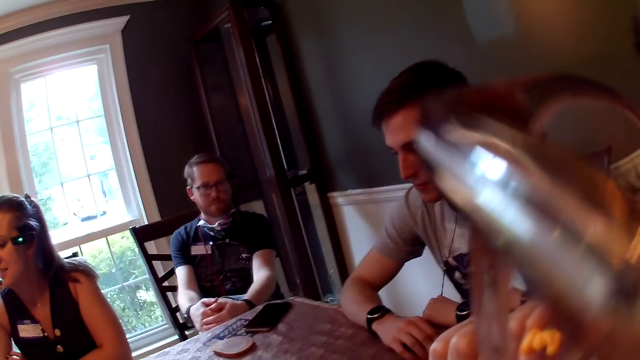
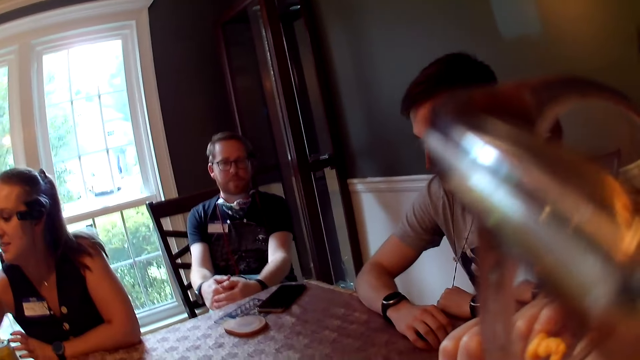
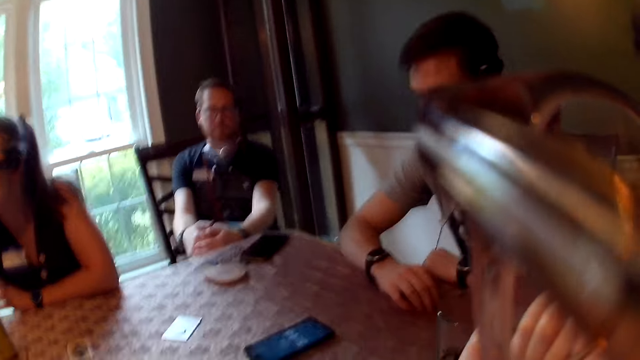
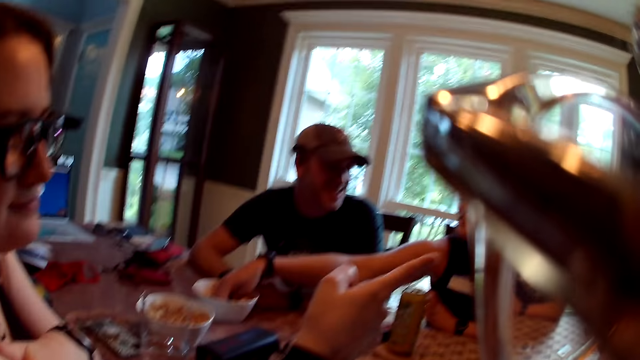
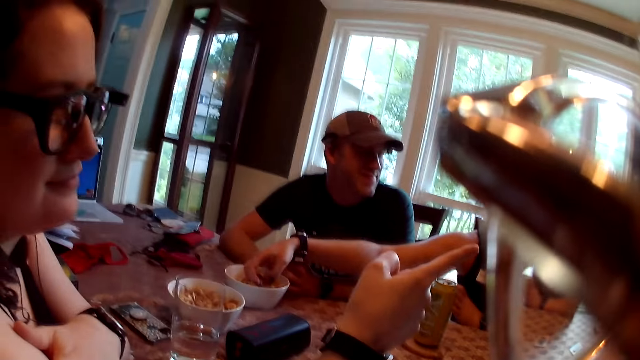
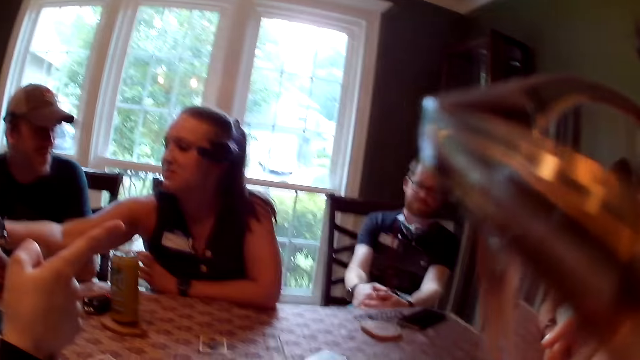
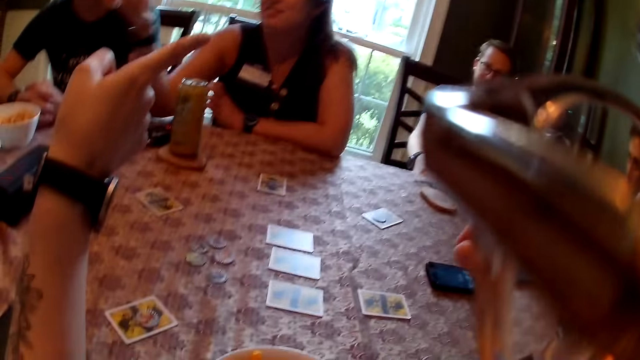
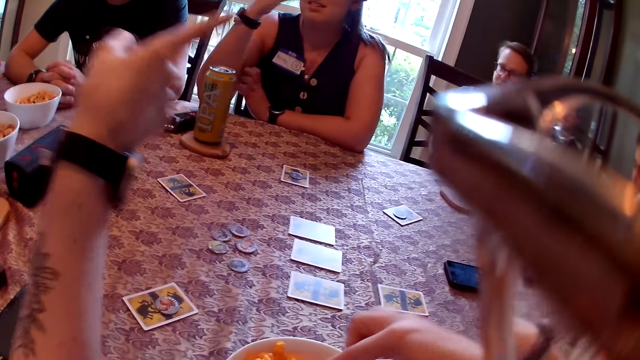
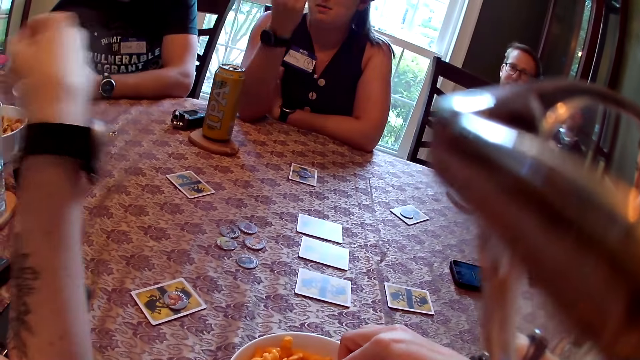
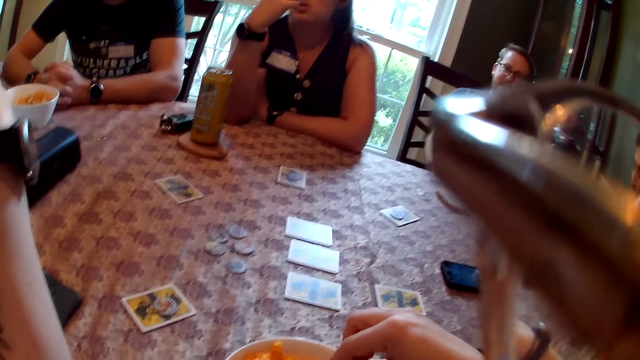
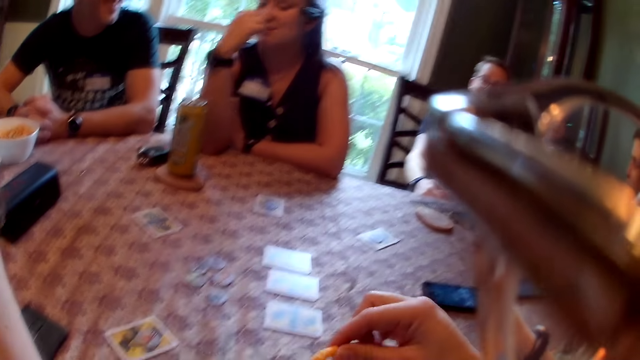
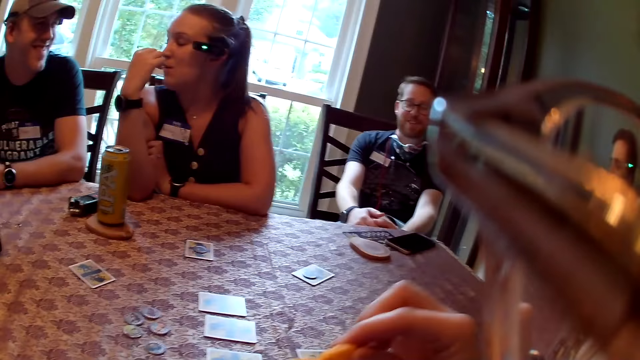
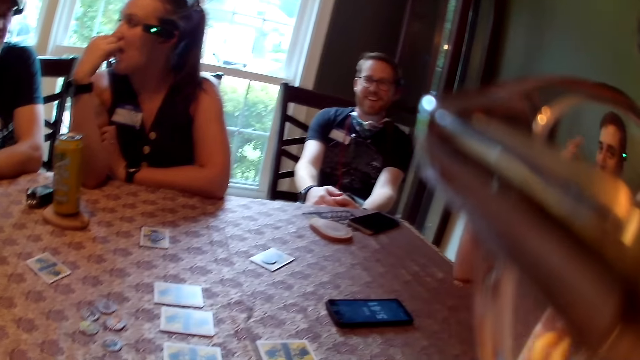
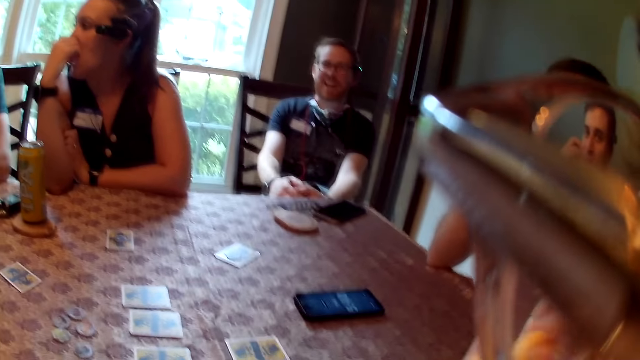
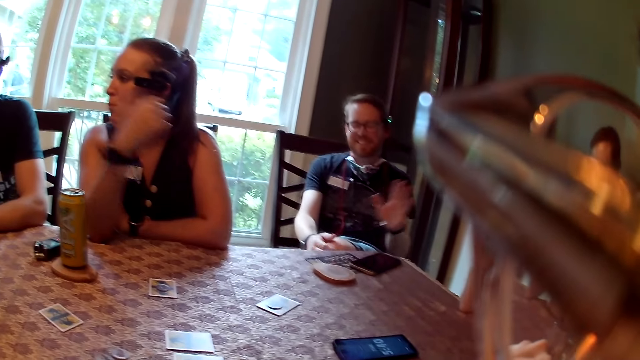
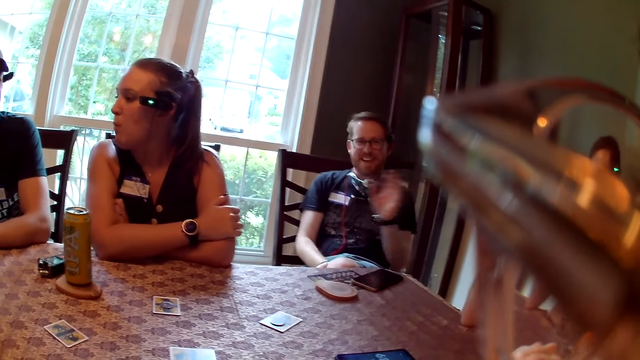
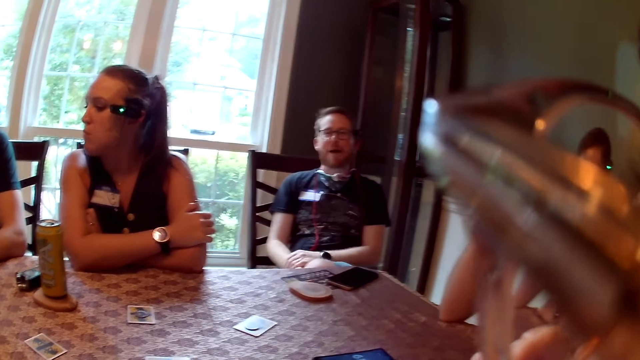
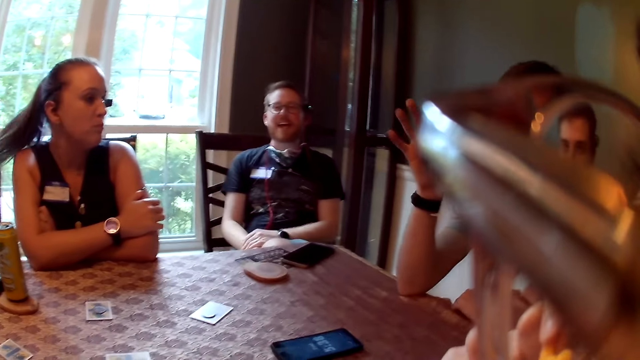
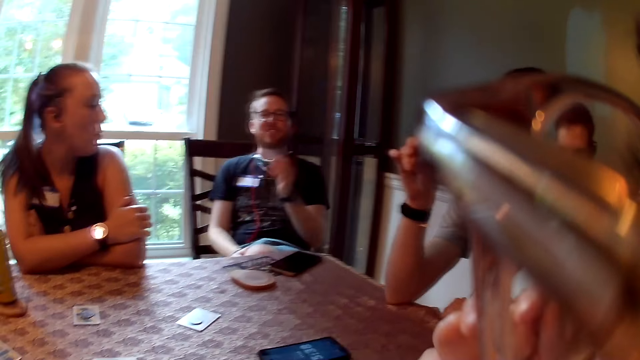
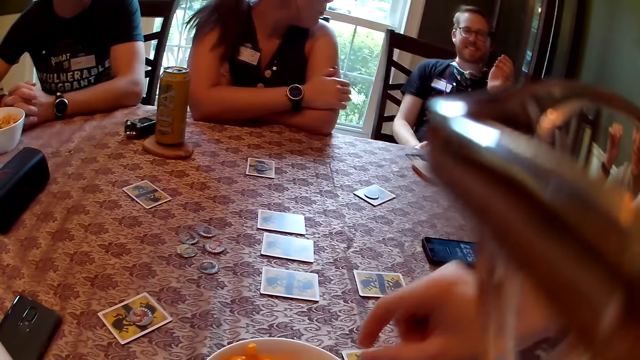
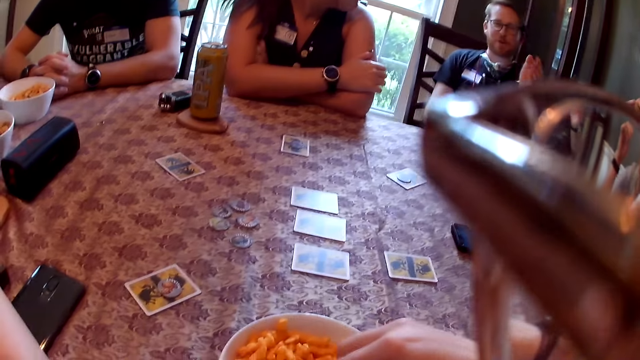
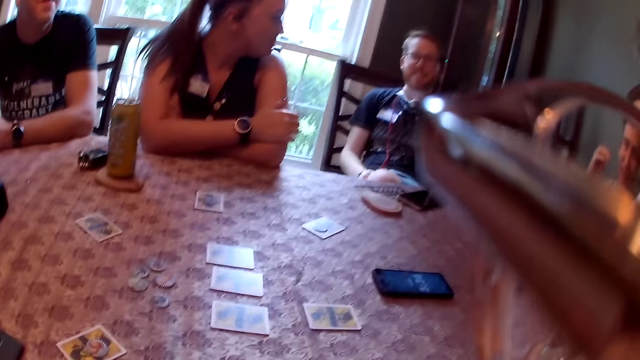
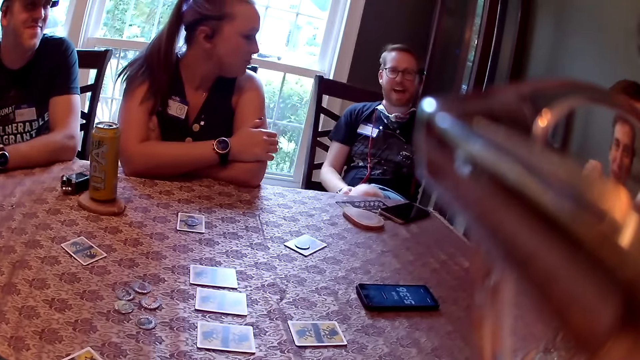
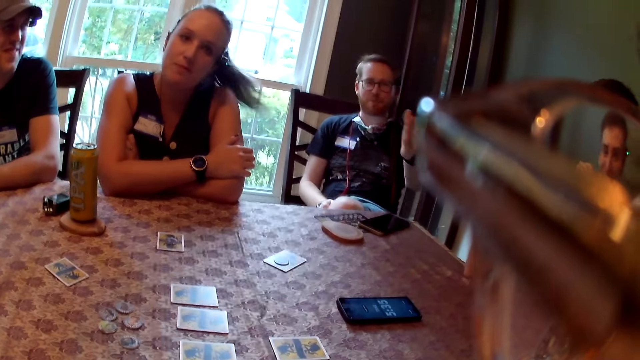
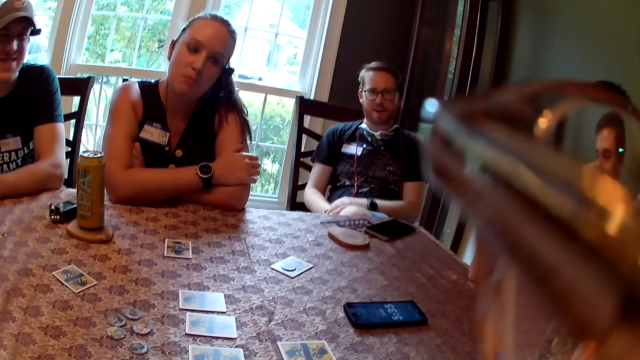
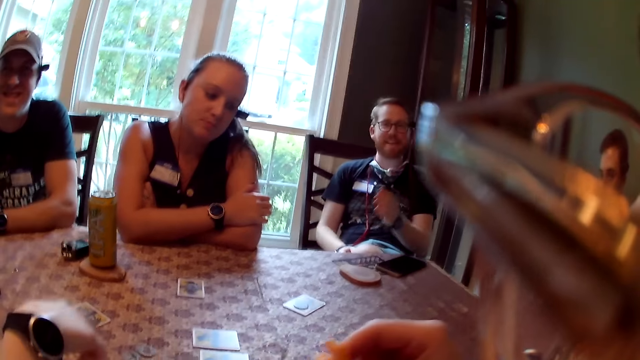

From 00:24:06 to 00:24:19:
The camera wearer looks around. The woman picks a snack from a bowl with her right hand. The camera wearer picks a snack from the bowl with her right hand. The woman eats the snack in her right hand. The camera wearer eats the snack in her right hand. She talks to a man. She picks a snack from the bowl with her right hand.

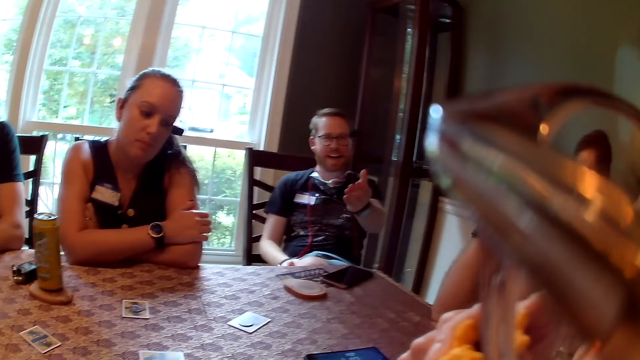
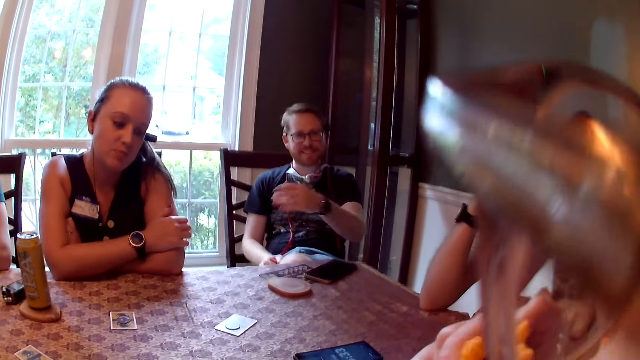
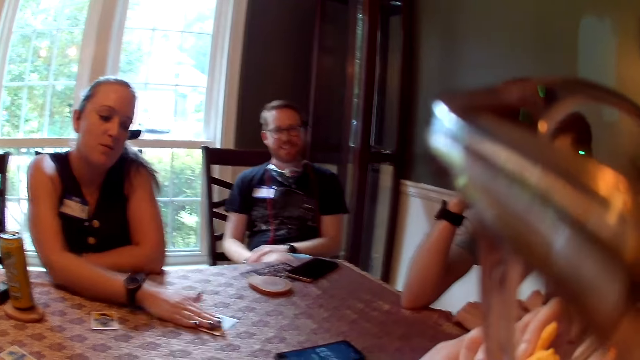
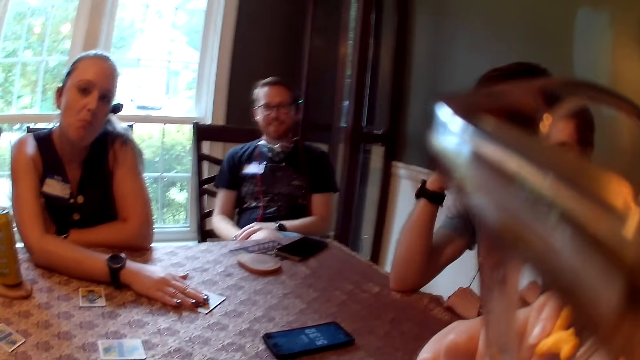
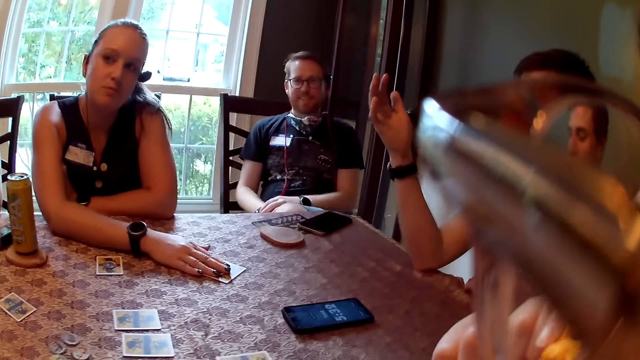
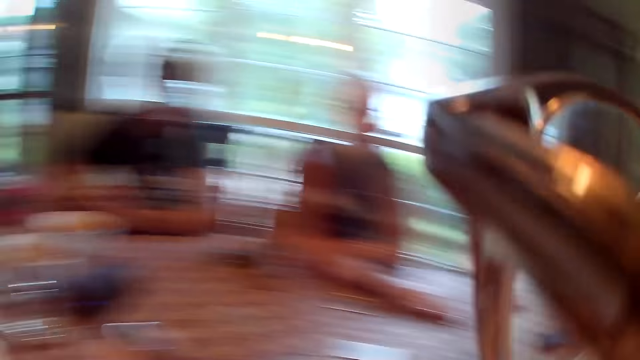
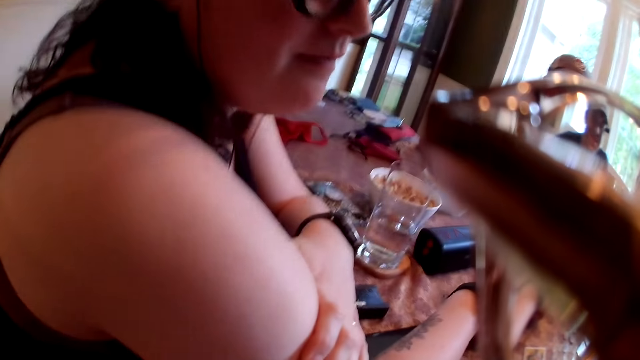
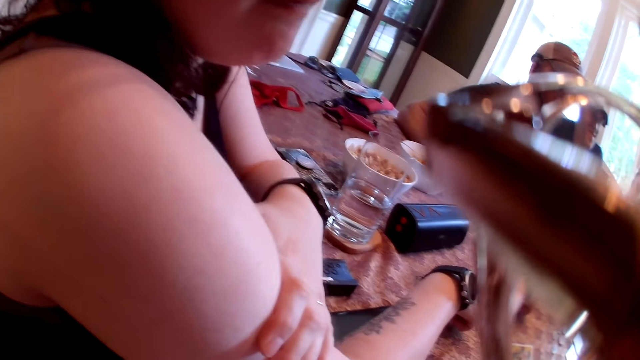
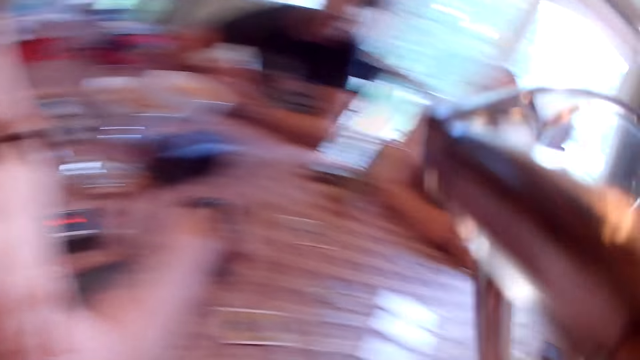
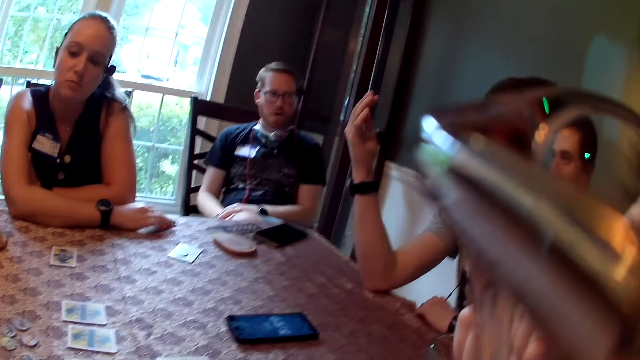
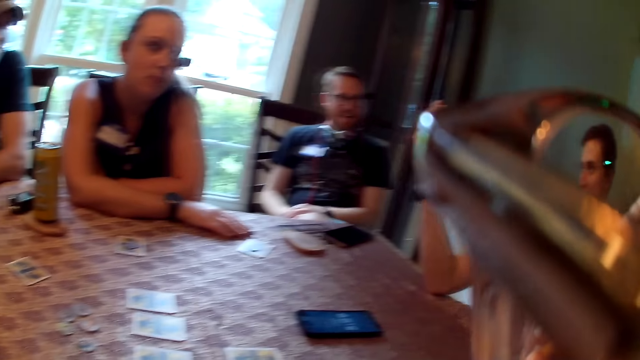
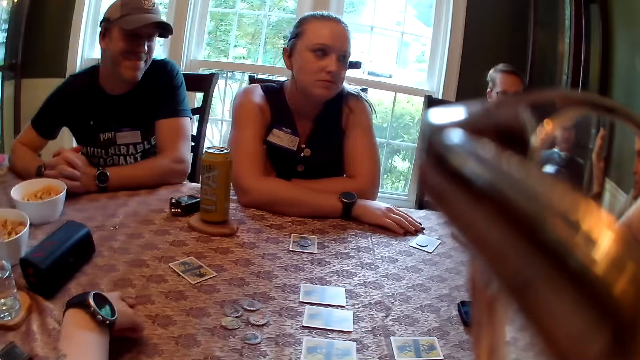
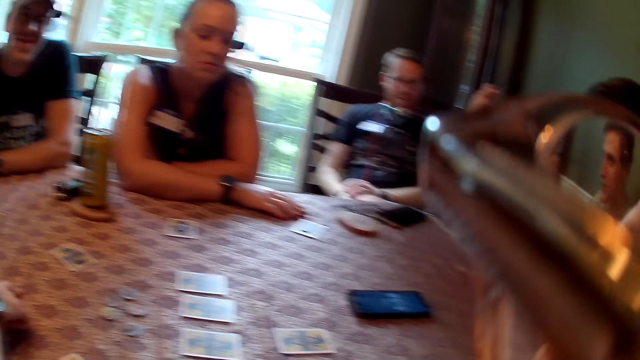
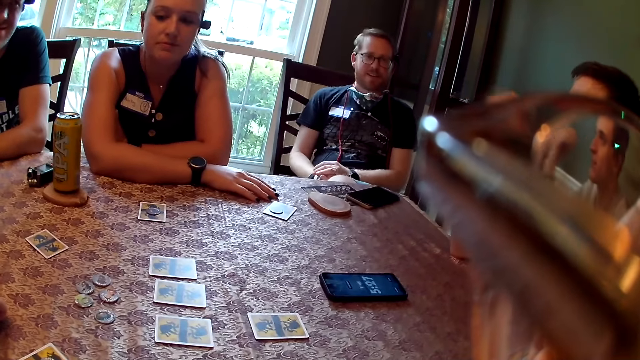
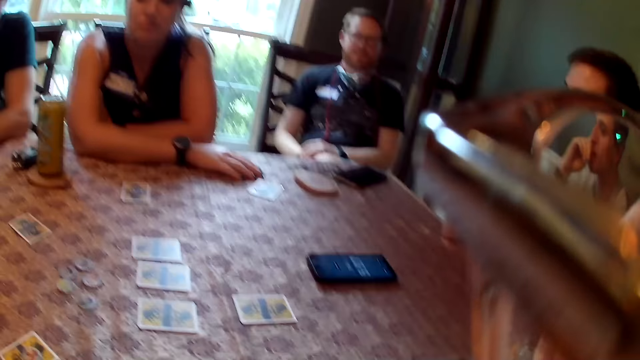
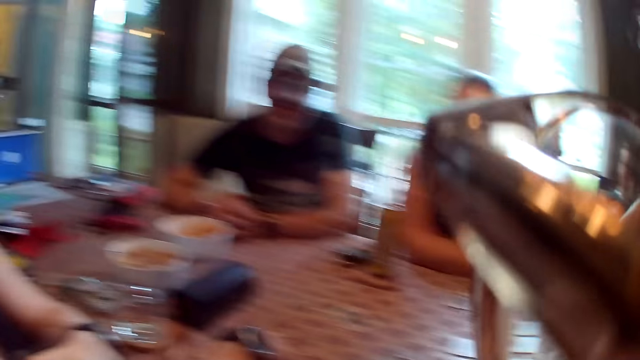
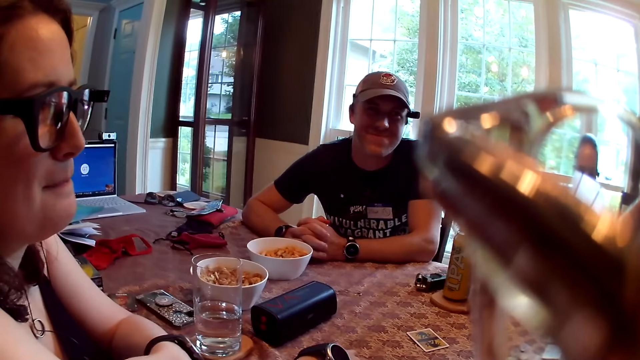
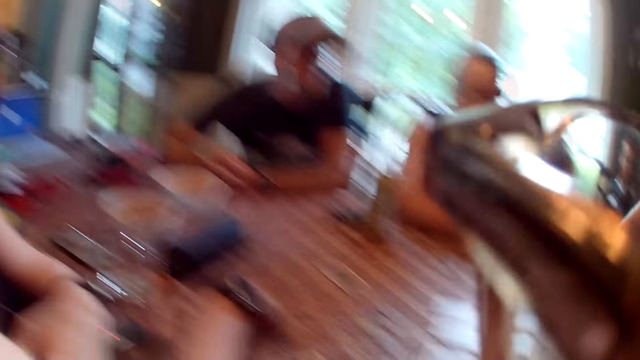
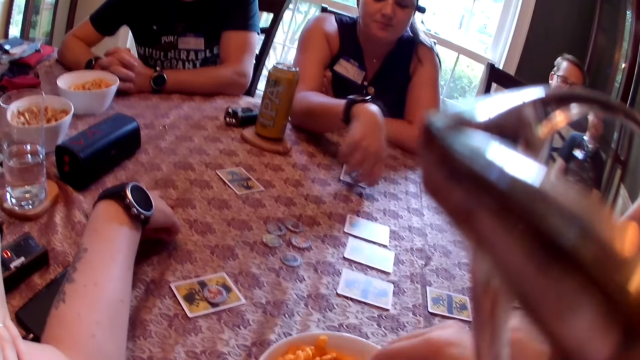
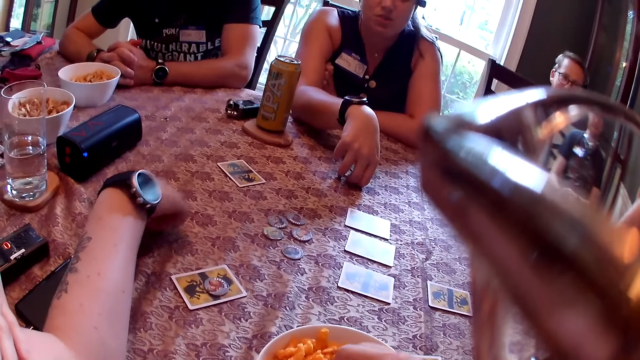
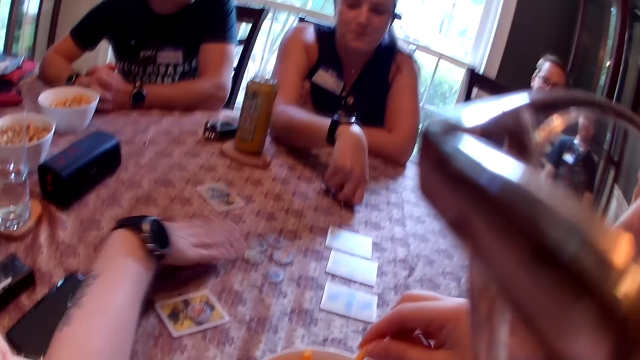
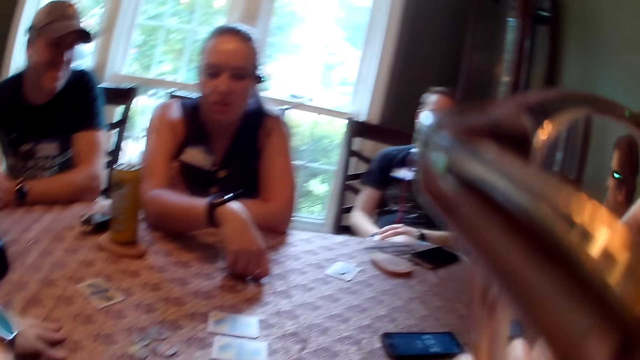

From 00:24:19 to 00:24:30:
The woman places her right hand on a card on the table. The camera wearer talks to a man. She picks a snack from the bowl with her right hand. The woman picks a token with her right hand from the table.
